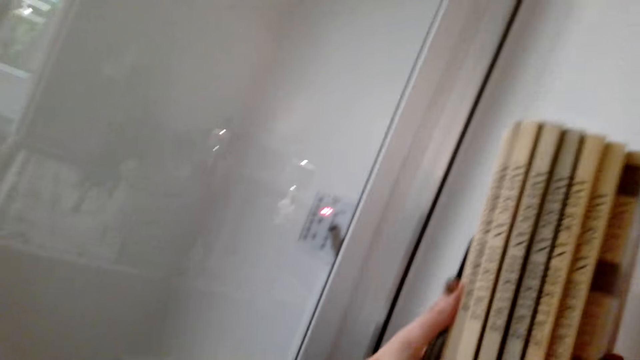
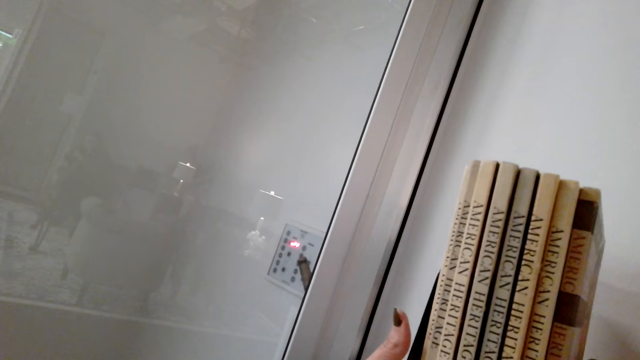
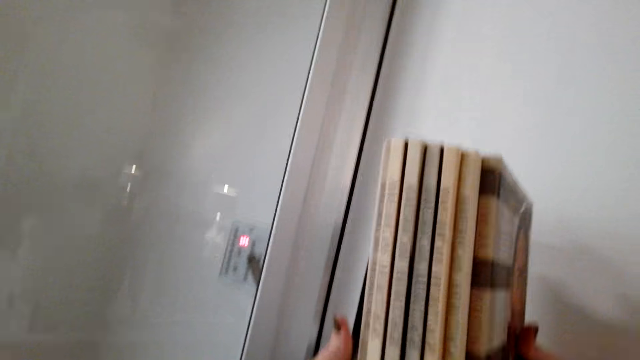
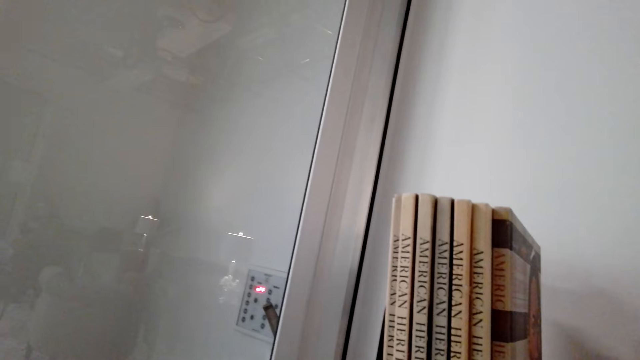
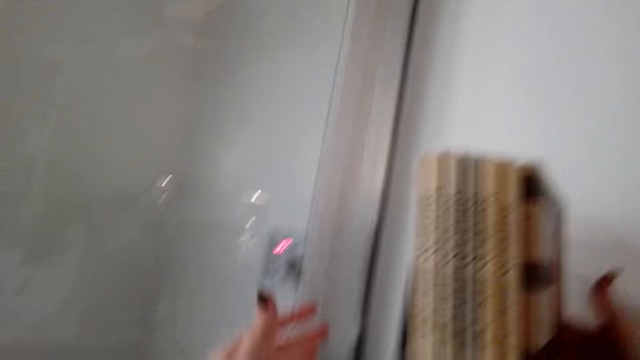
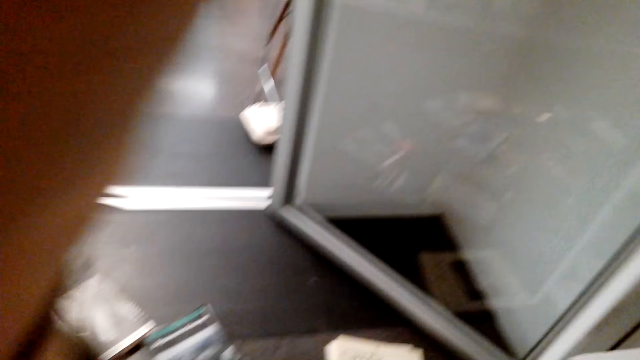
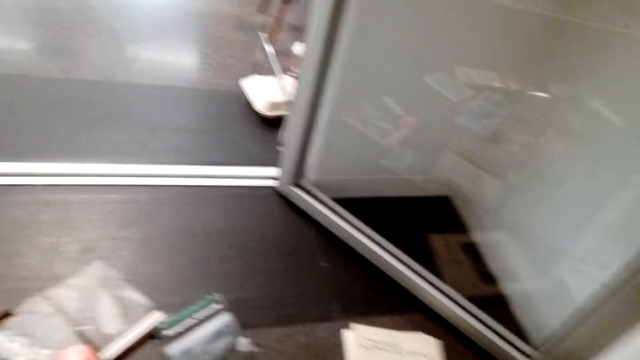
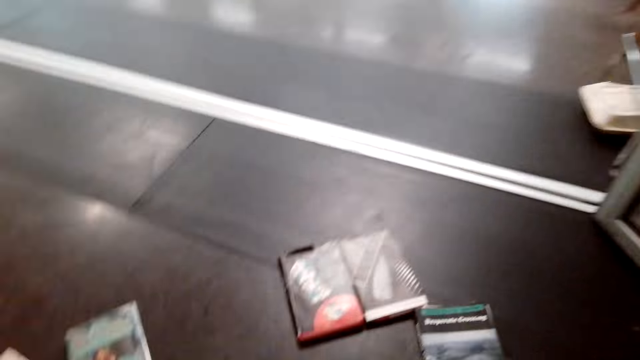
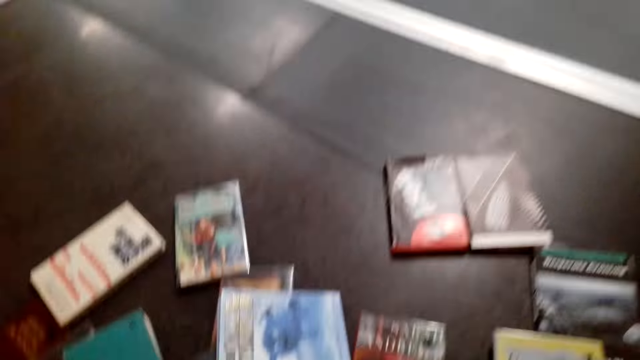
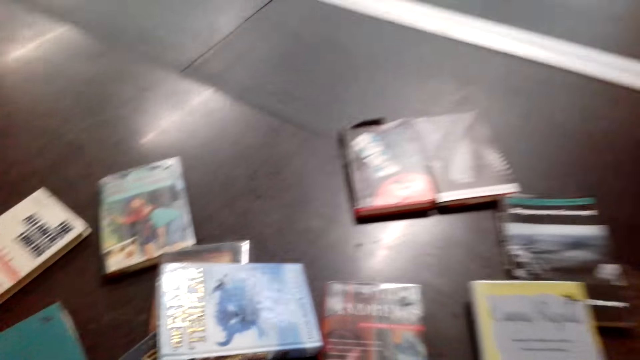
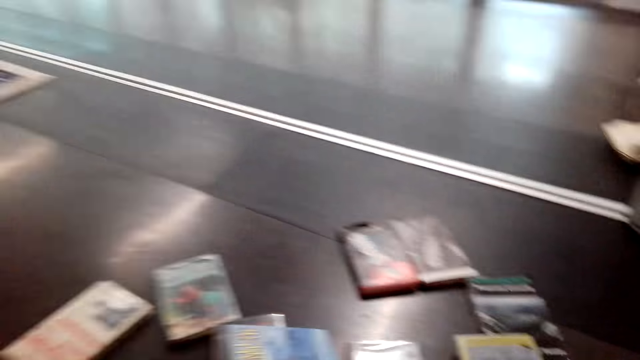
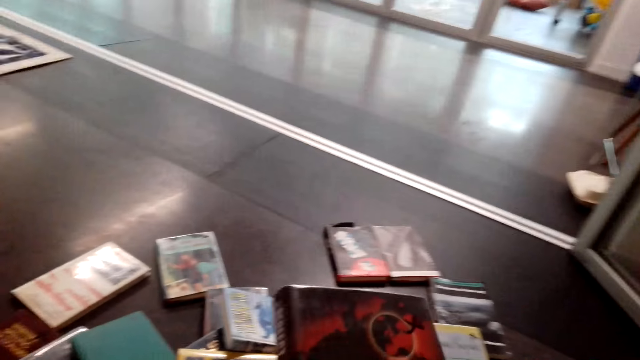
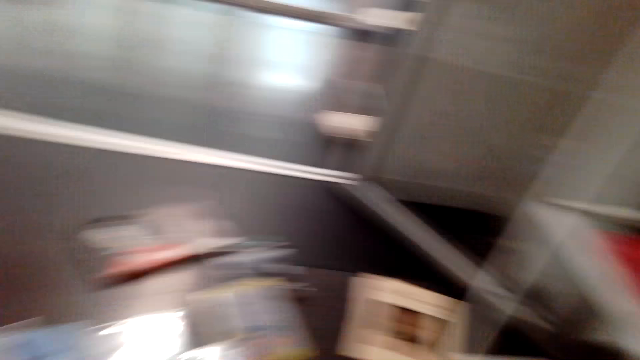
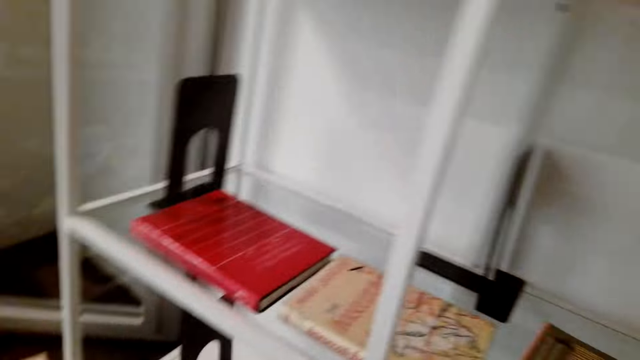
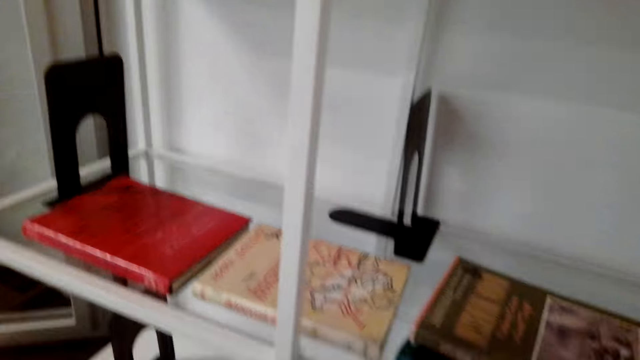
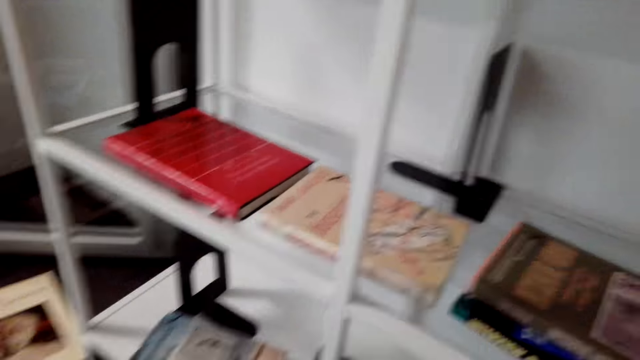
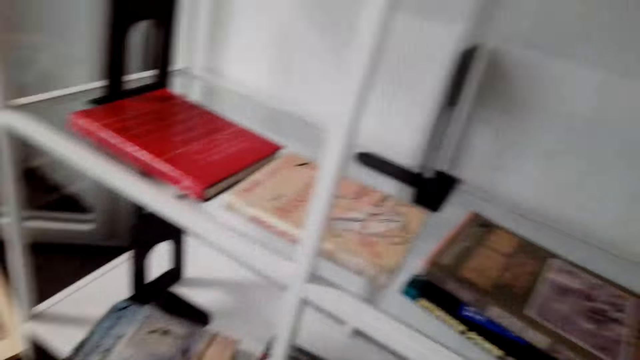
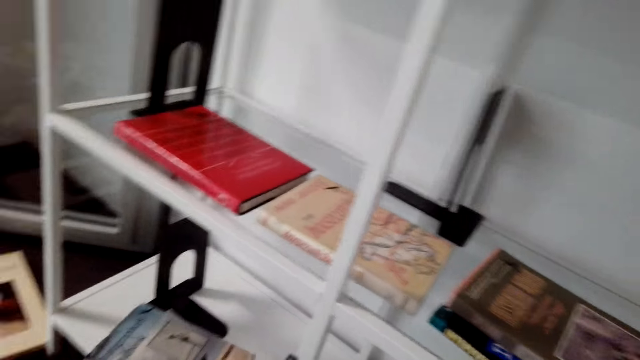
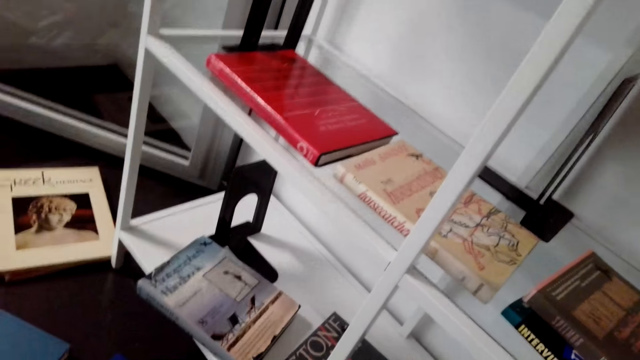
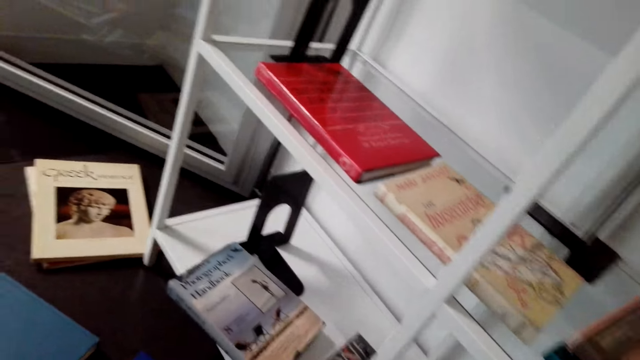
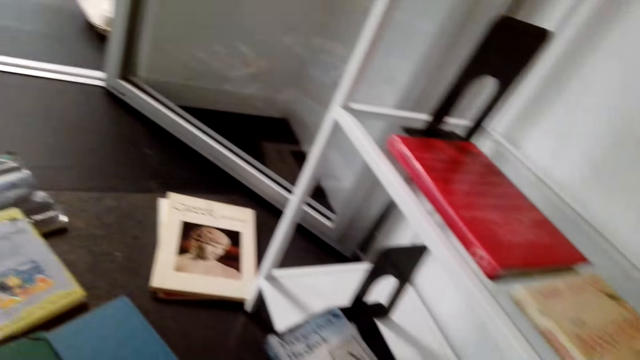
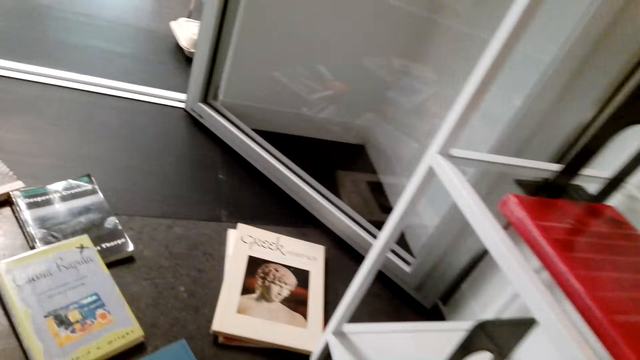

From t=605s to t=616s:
The camera wearer picks up a book.

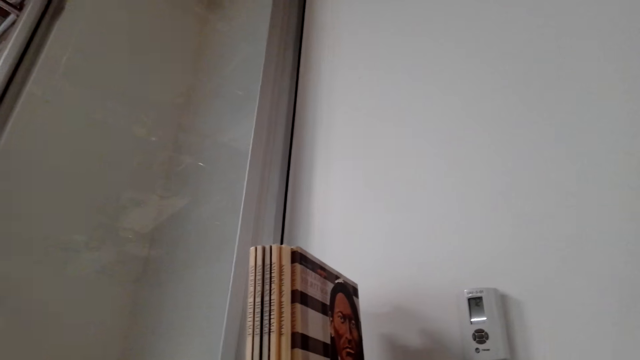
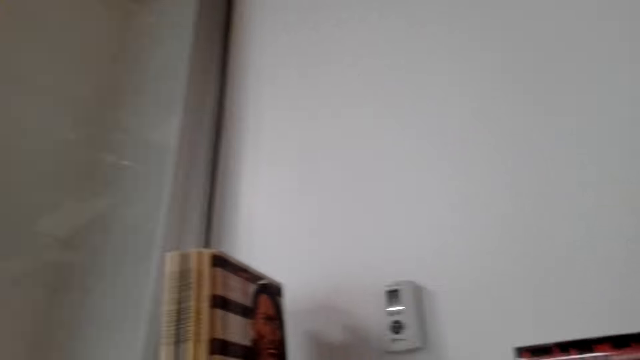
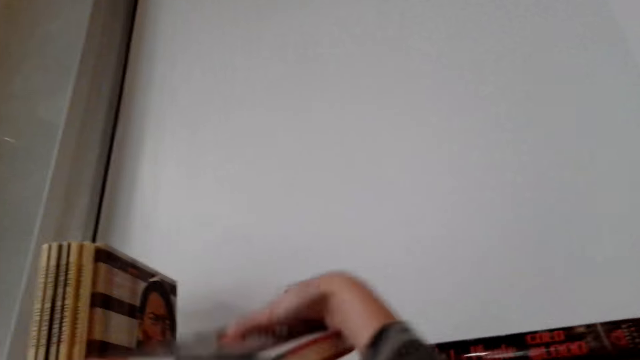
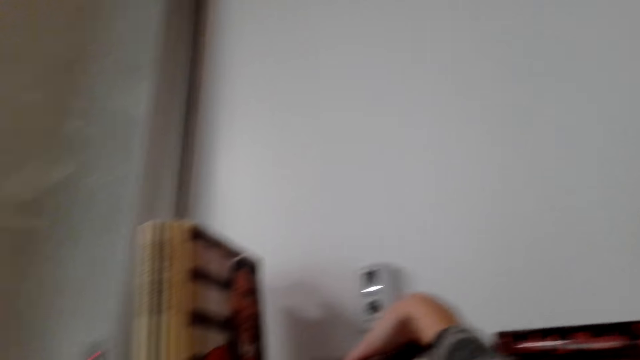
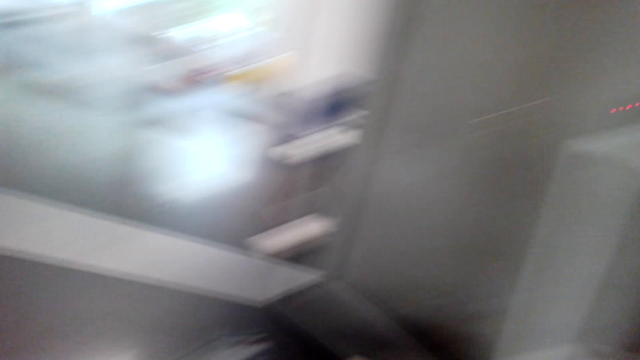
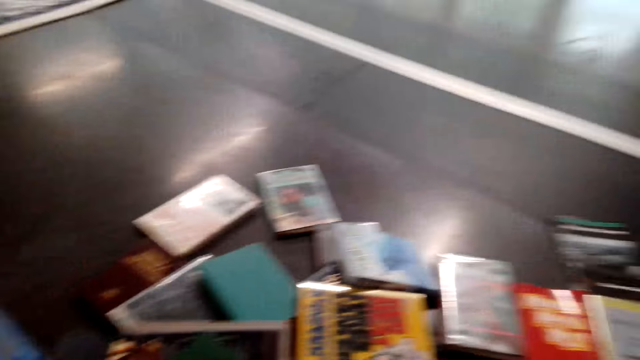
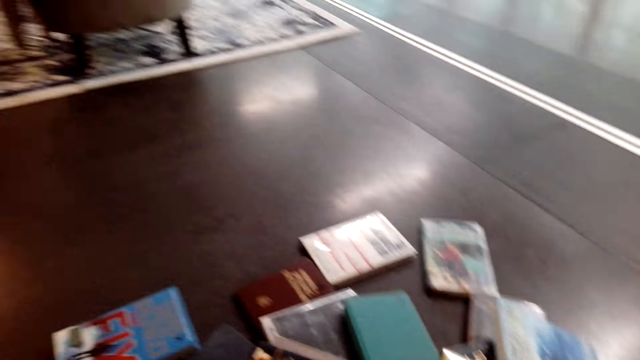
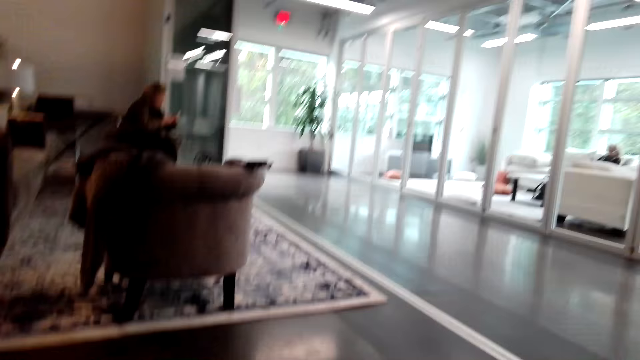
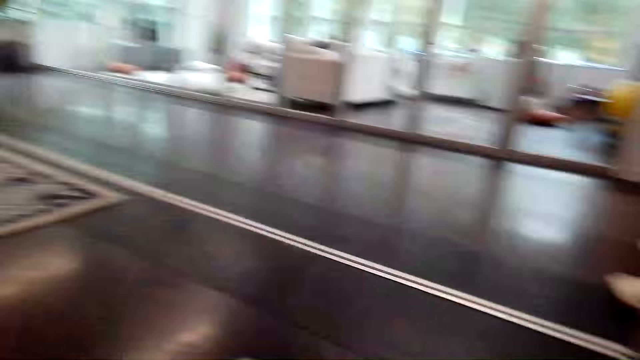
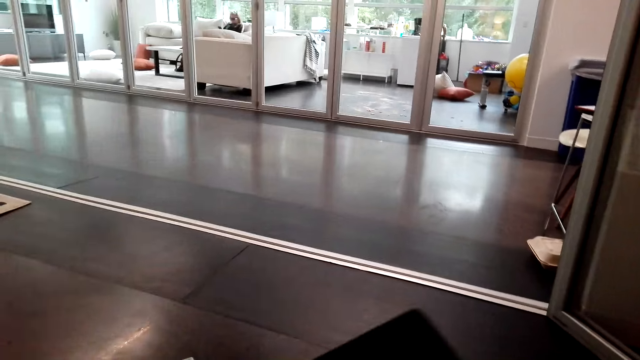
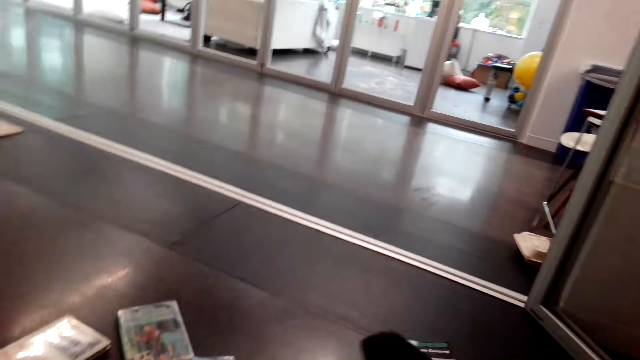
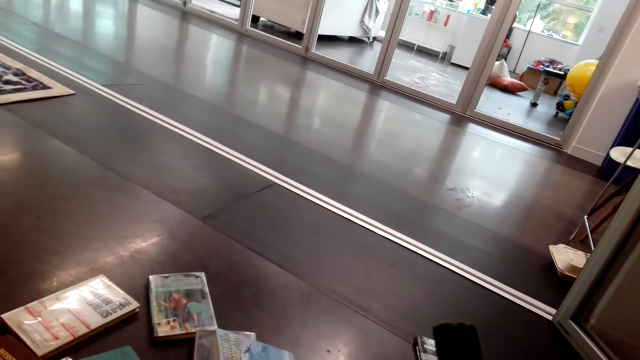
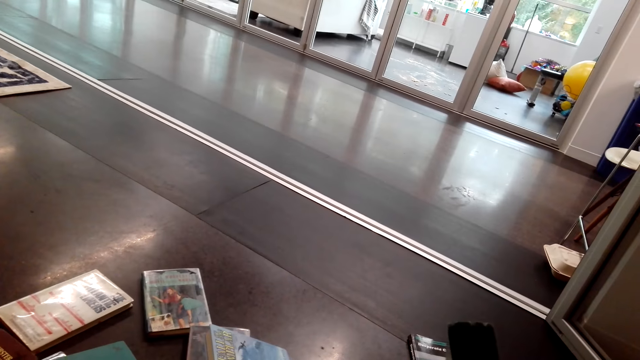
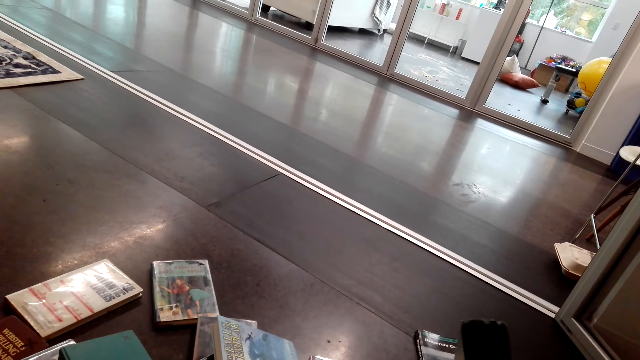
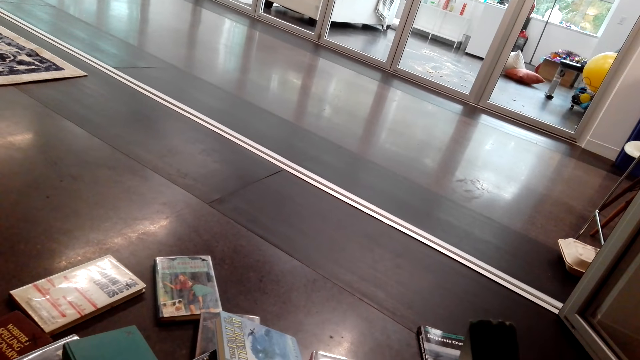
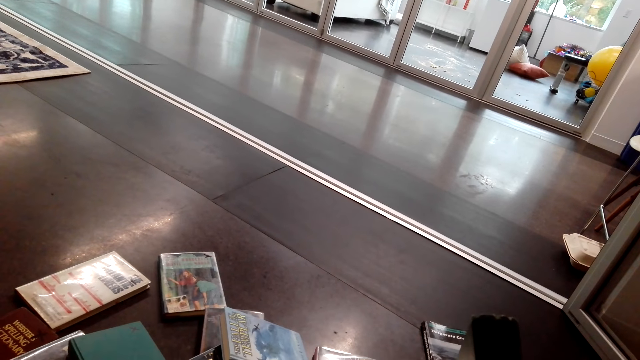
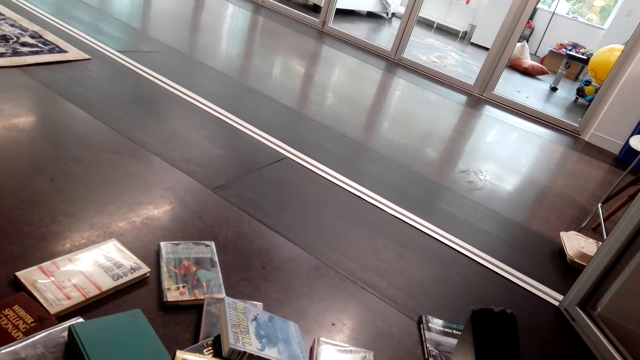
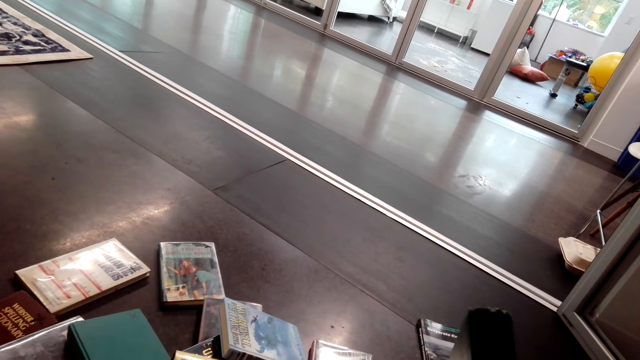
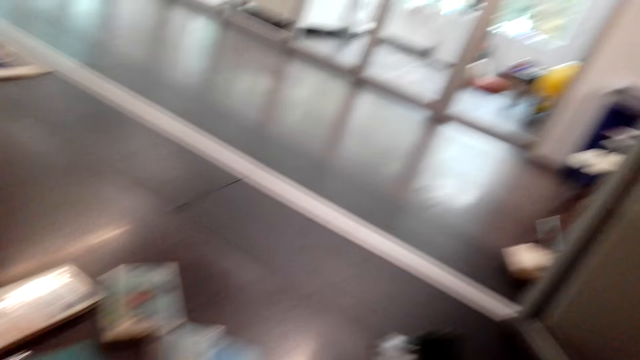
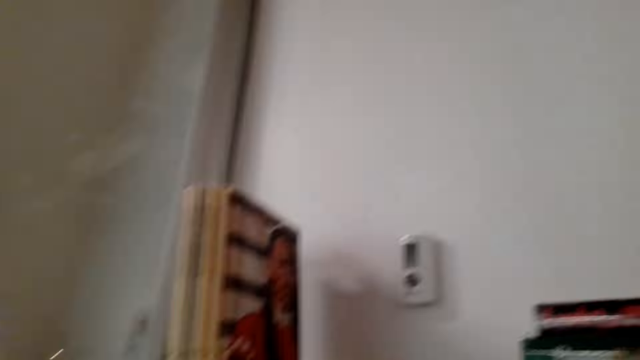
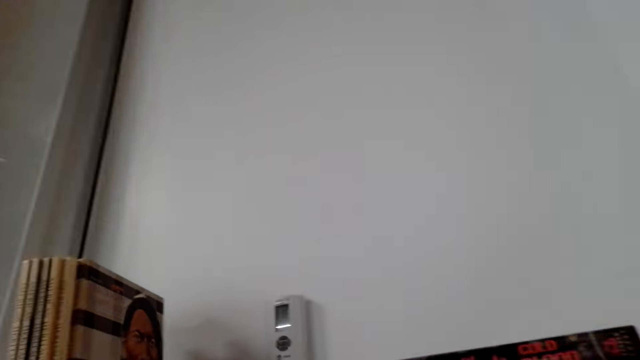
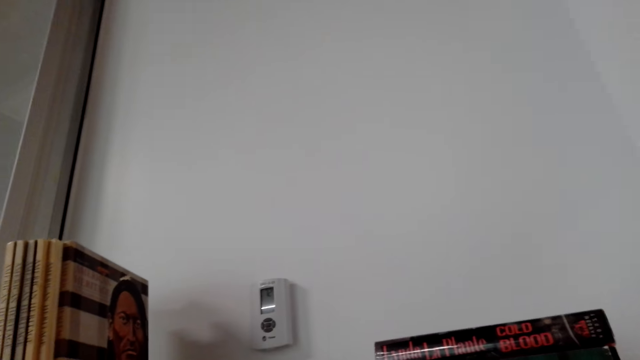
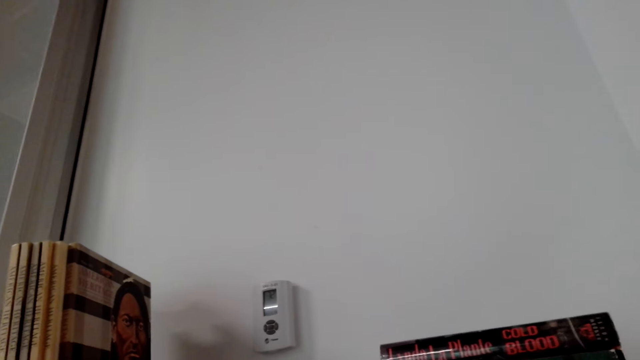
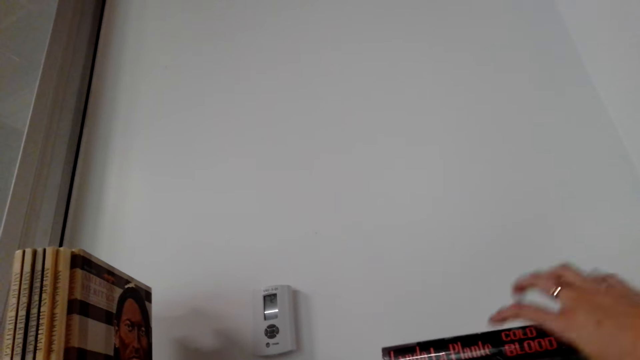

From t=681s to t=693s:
The camera wearer places the books on the shelf.
